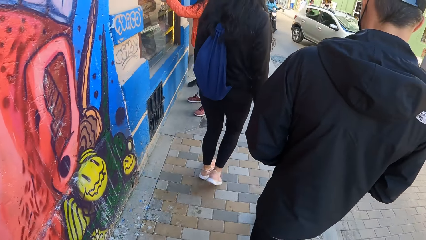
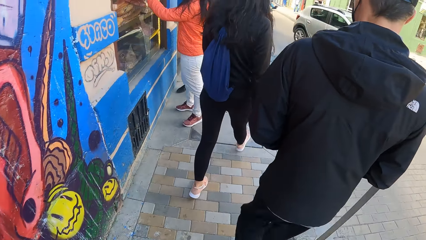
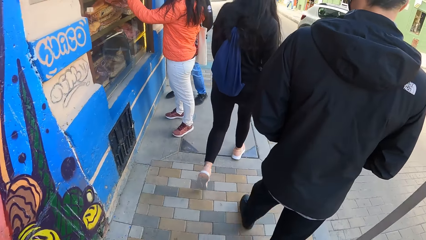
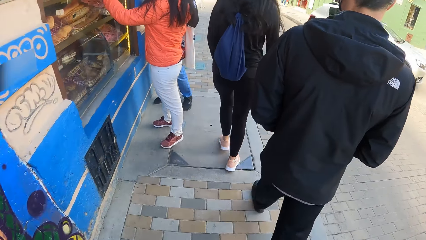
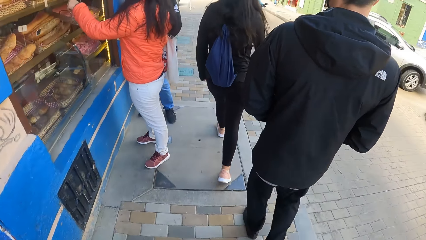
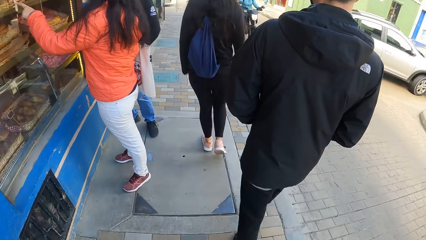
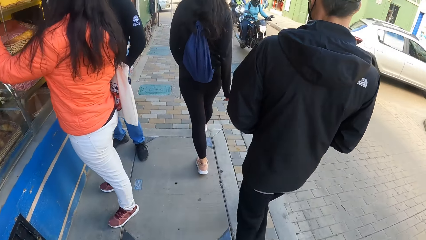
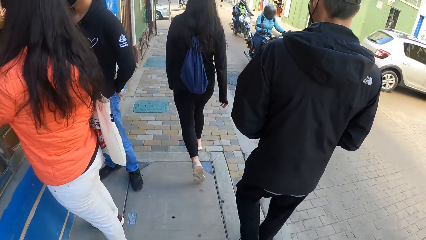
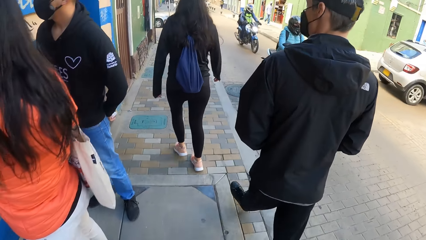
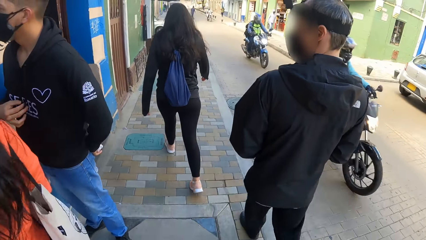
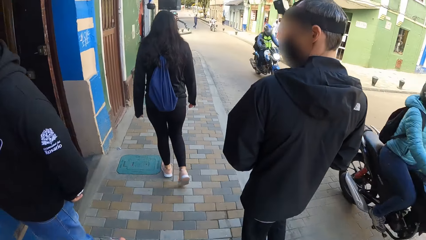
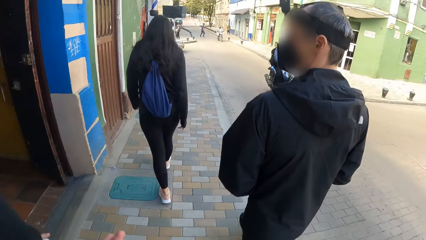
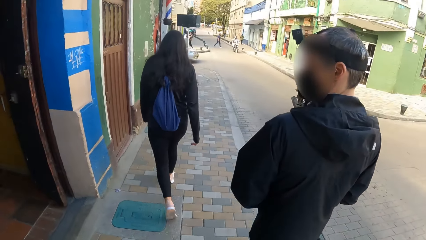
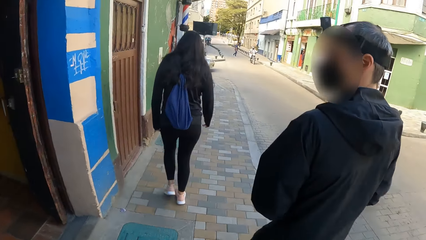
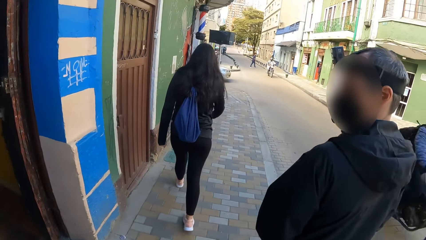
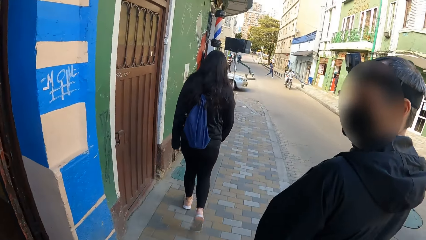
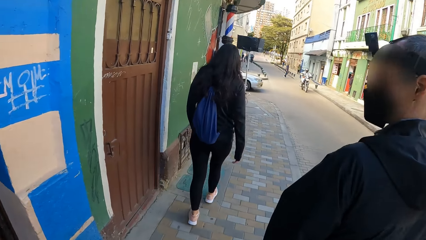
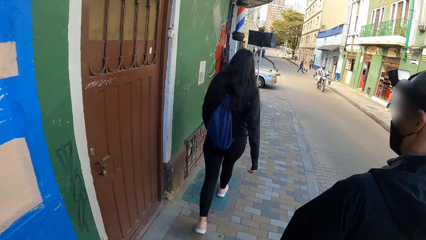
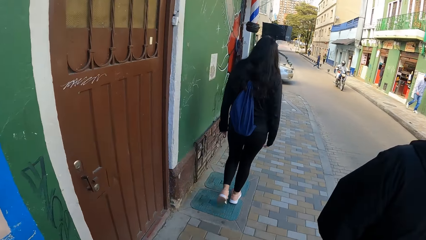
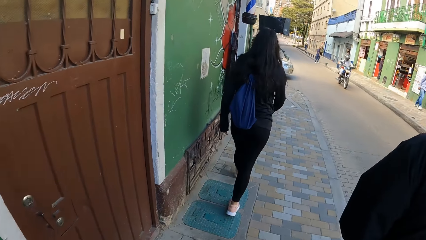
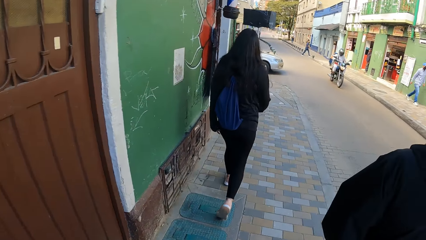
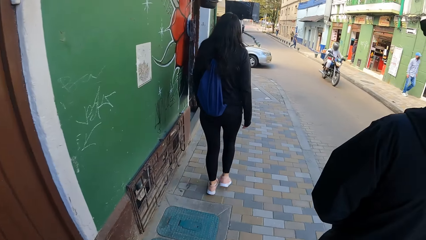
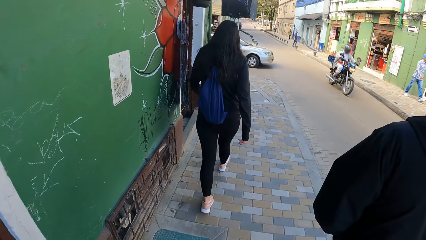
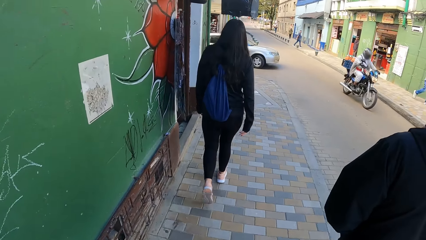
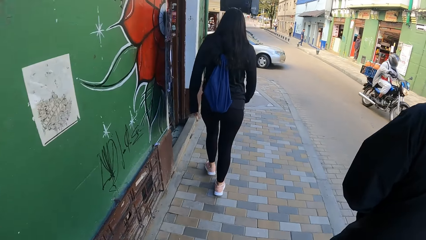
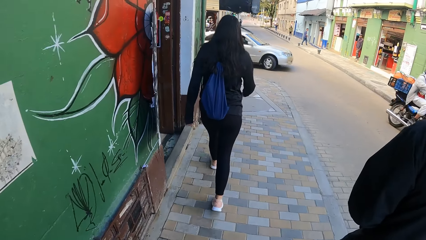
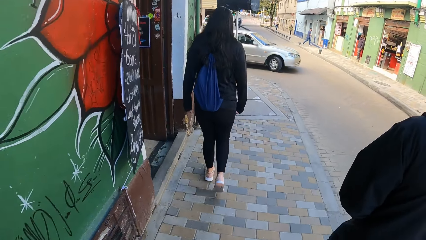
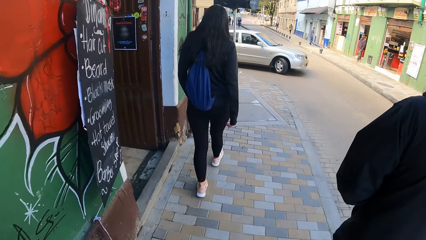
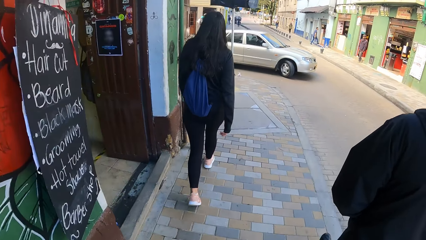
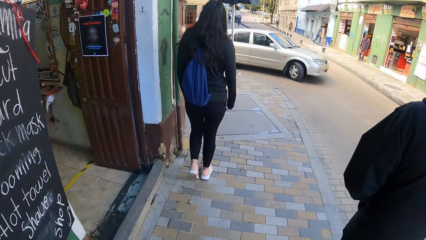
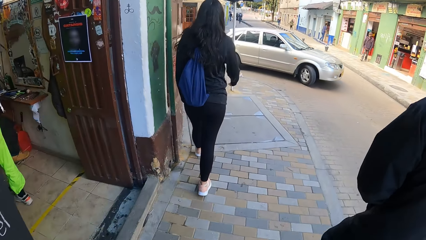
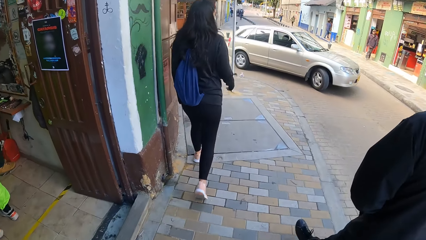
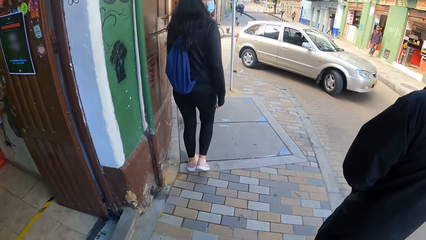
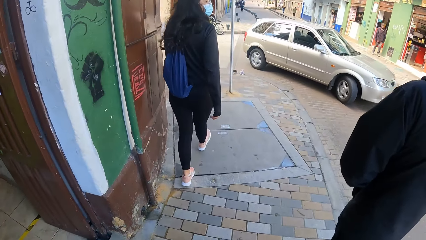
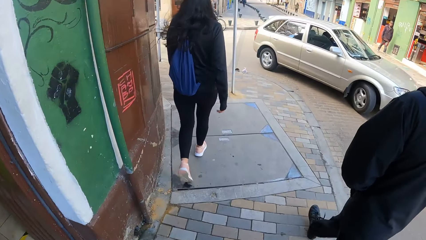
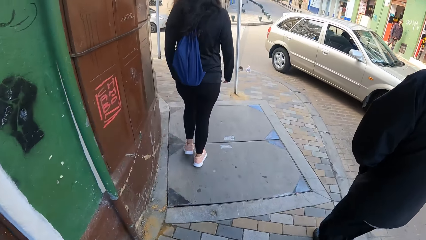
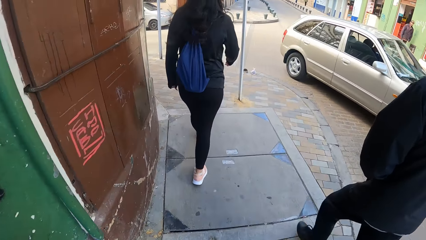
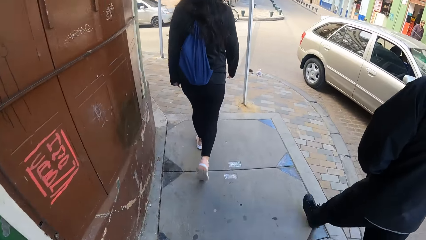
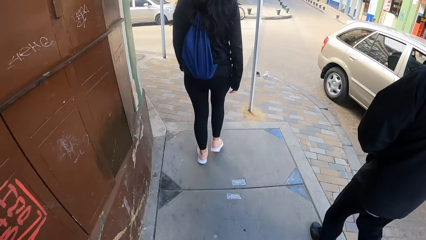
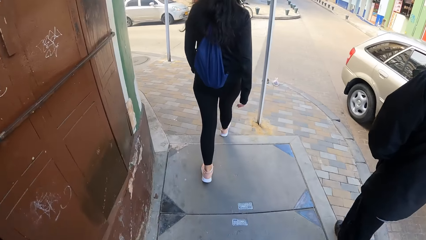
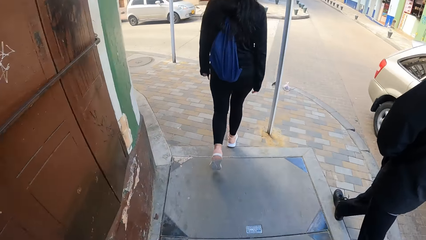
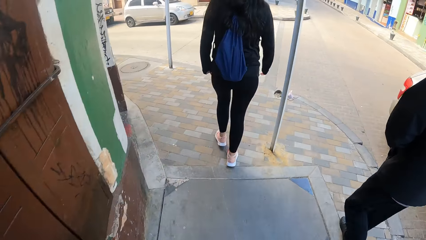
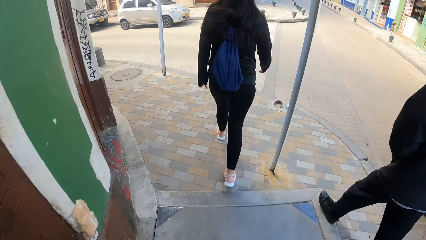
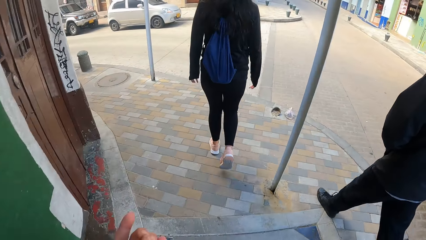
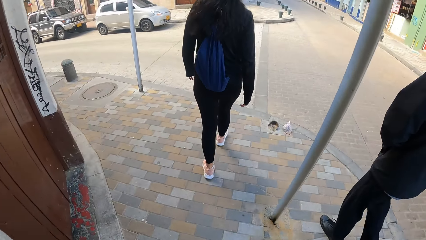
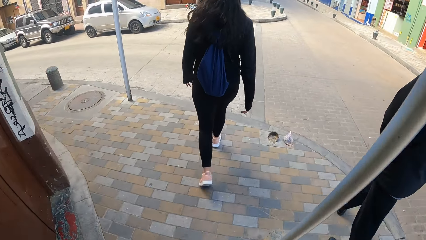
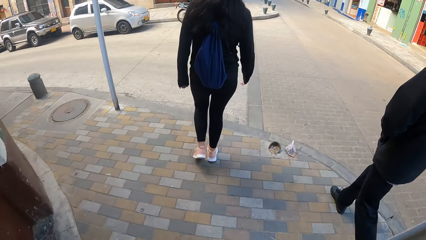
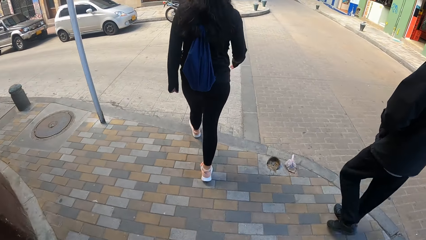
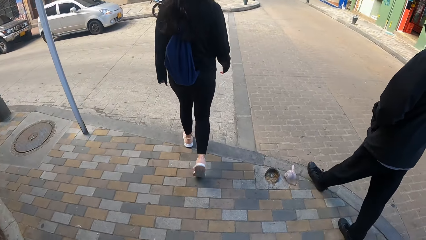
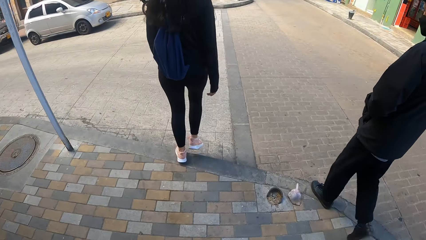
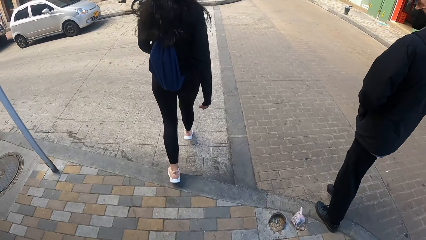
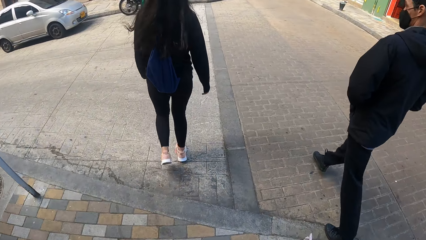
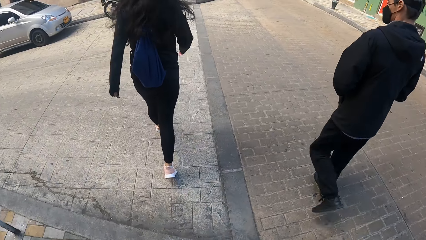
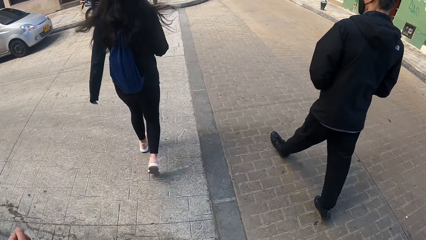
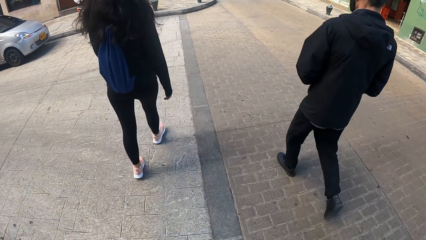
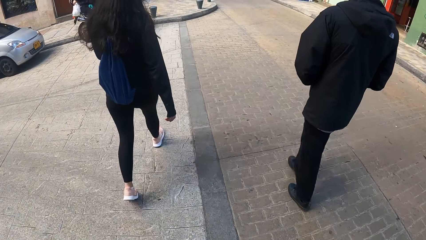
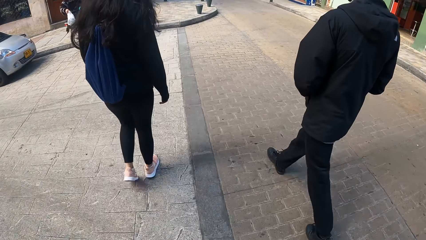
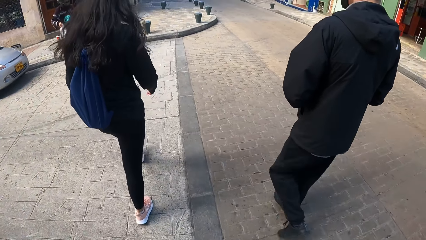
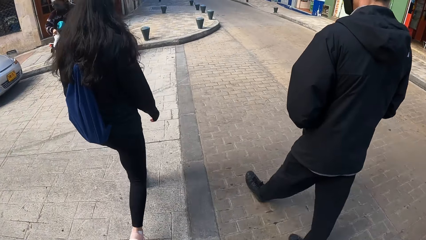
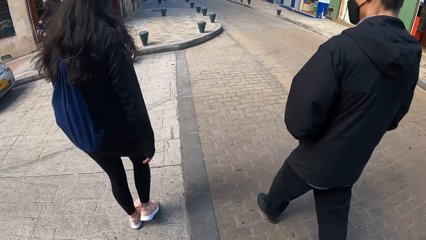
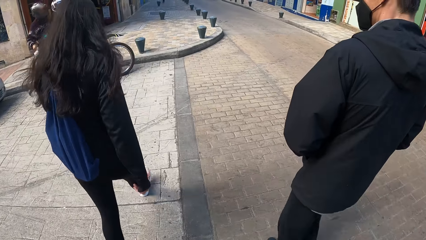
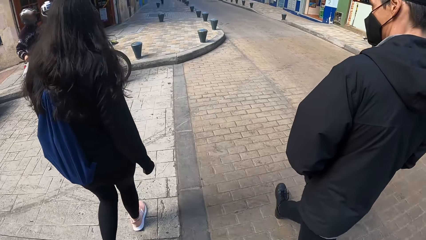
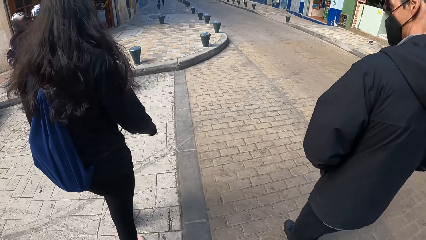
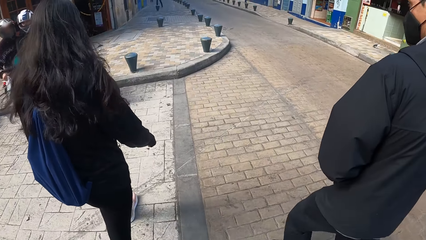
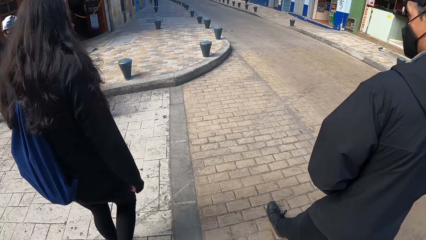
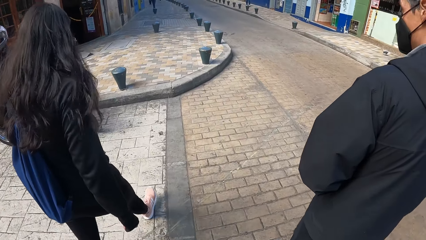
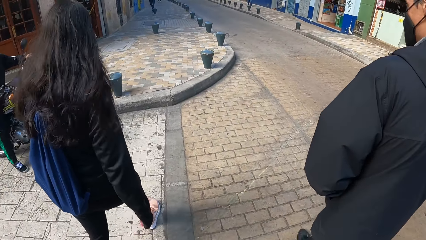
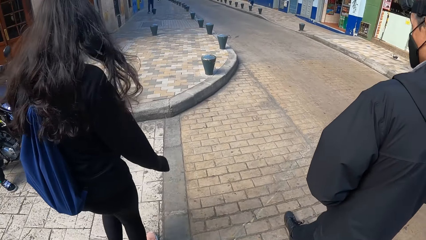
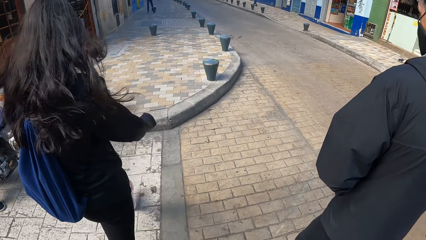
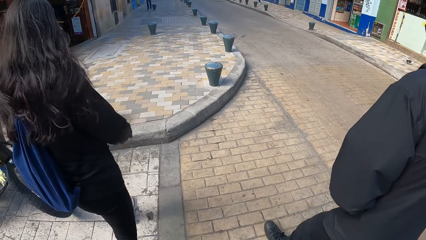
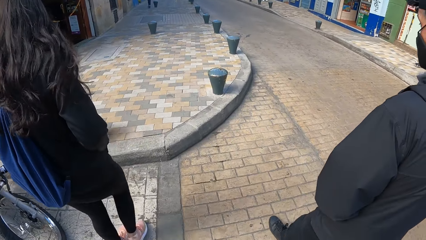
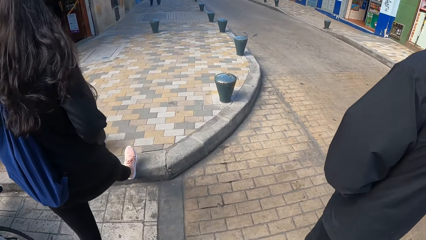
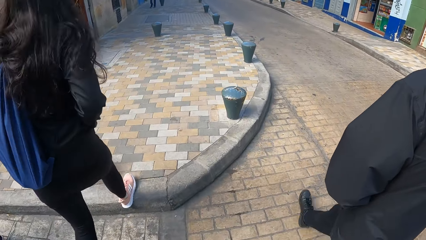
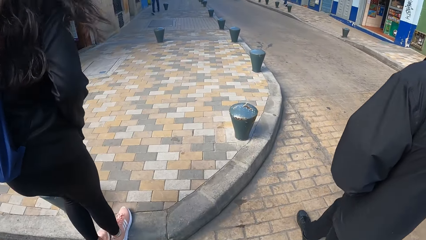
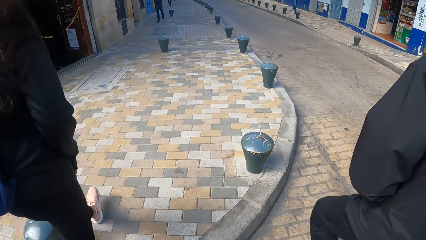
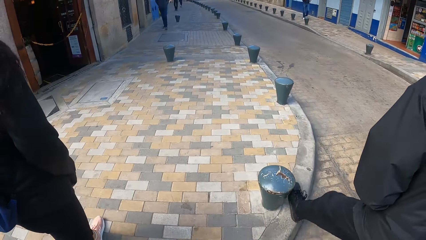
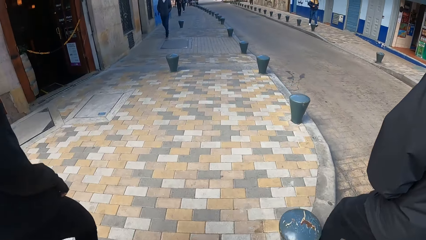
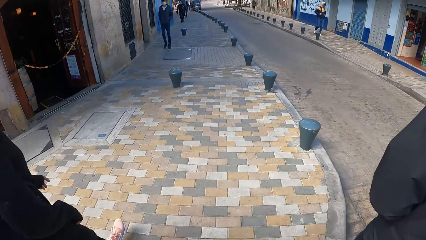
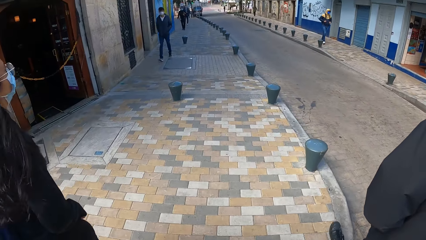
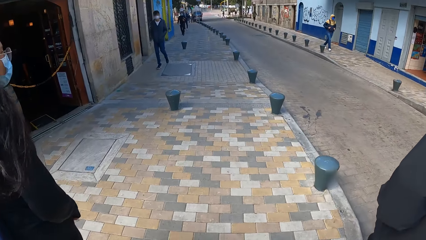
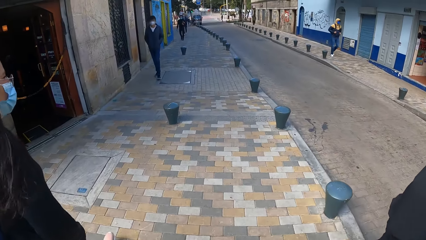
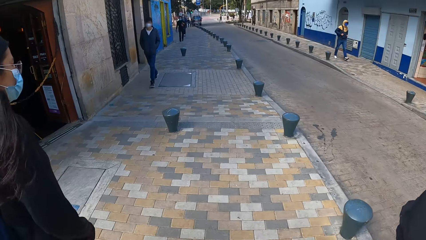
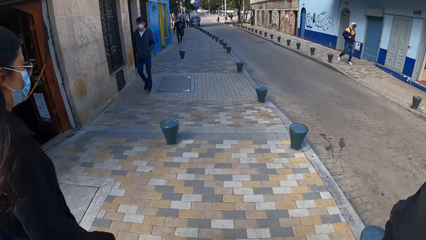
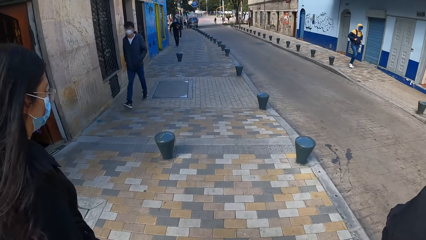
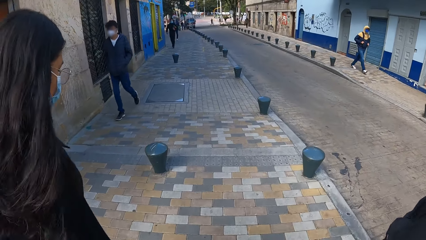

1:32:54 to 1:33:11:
A rider rides past the man, the woman and the camera wearer. Another rider rides past the man, the woman and the camera wearer. A silver car drives past the man, the woman and the camera wearer. The woman, the man and the camera wearer walk down the walkway. The woman, the man and the camera wearer walk on the walkway.
